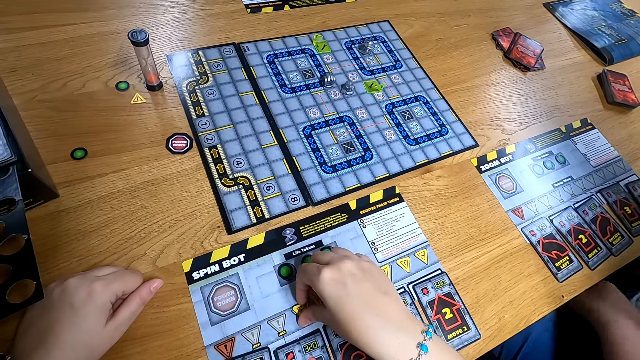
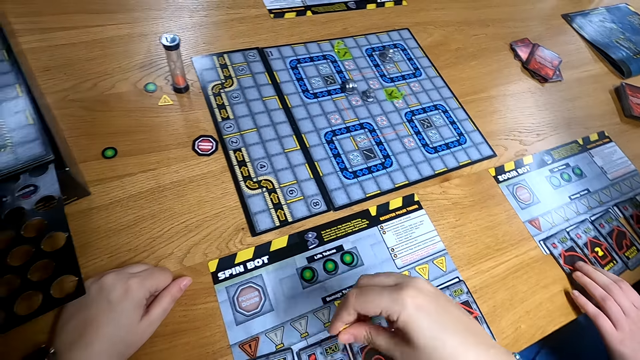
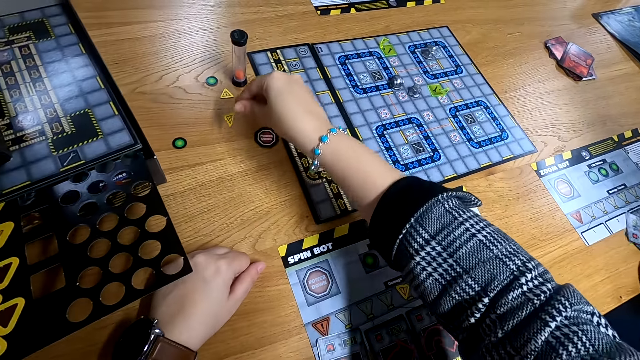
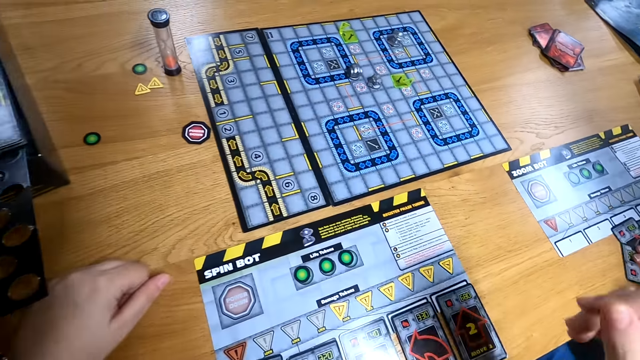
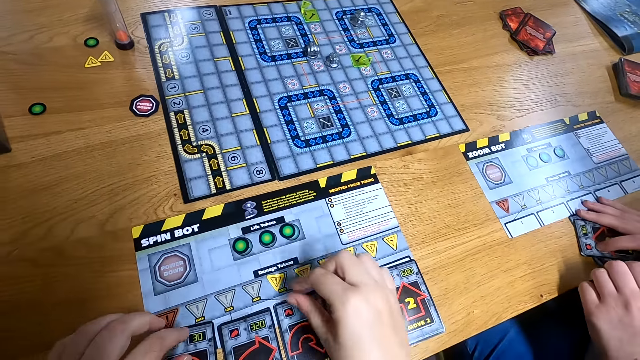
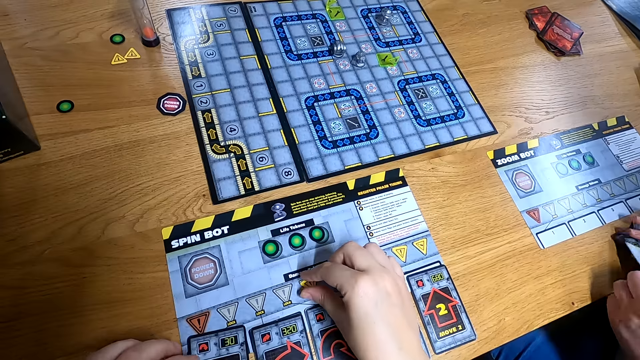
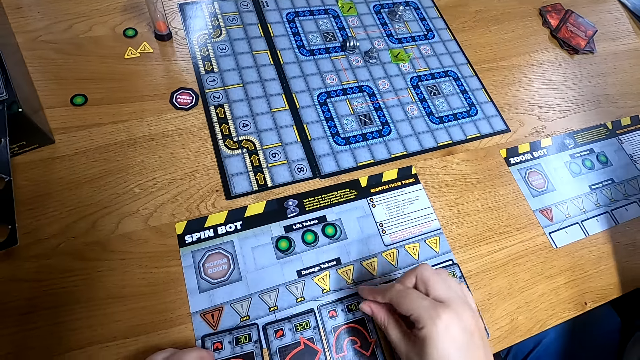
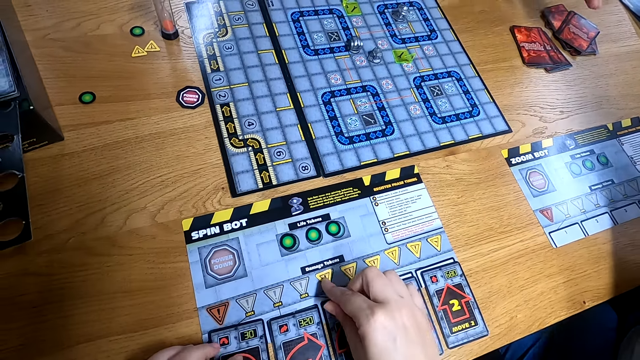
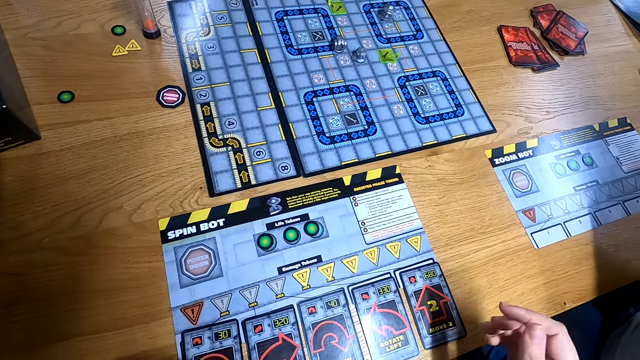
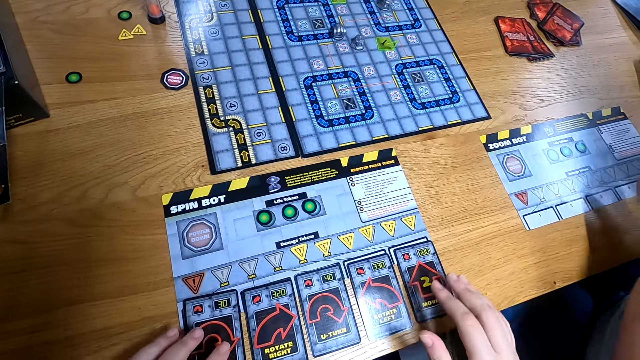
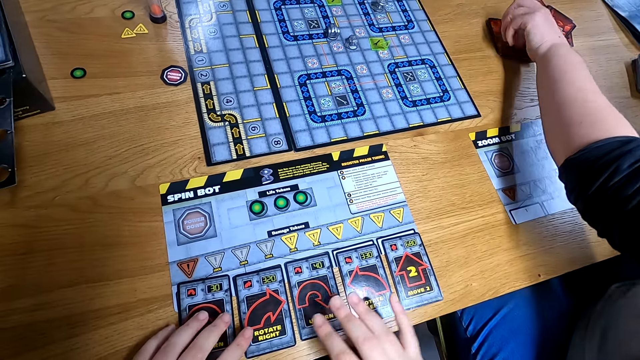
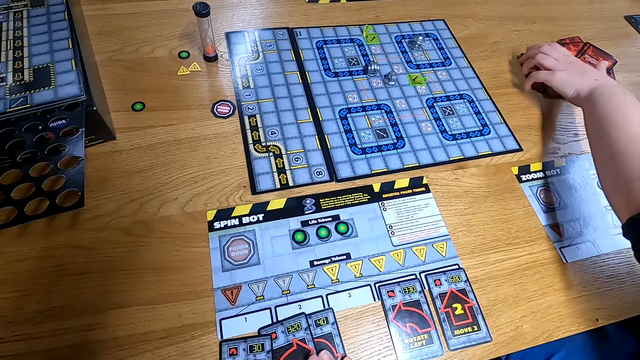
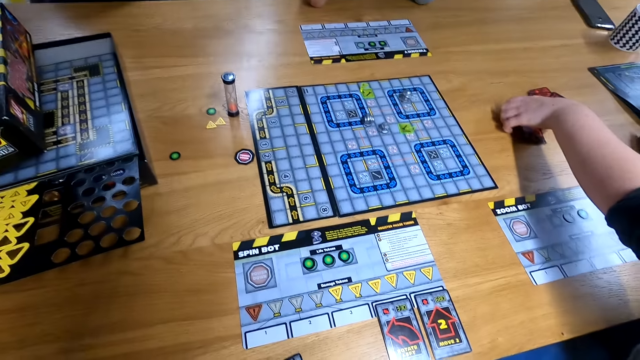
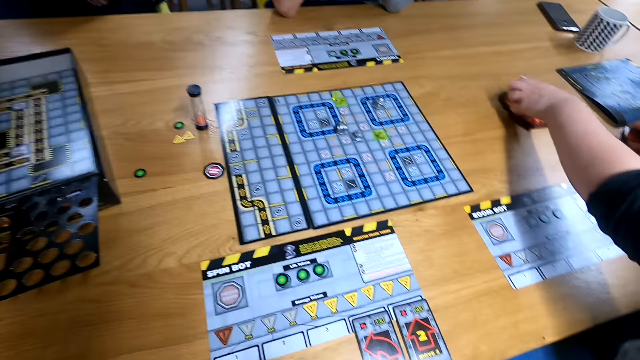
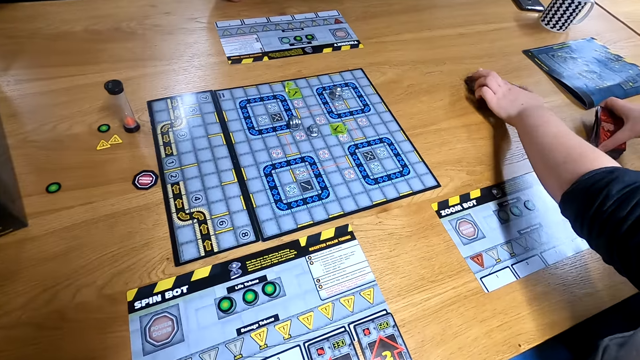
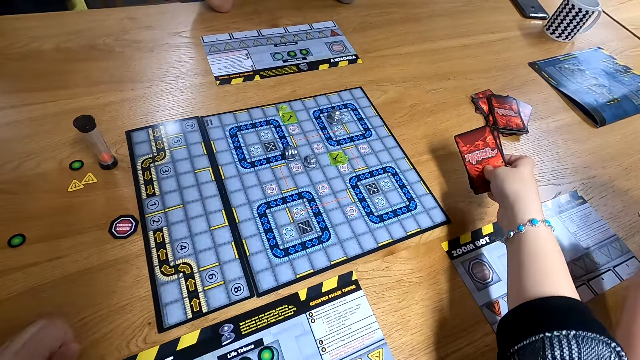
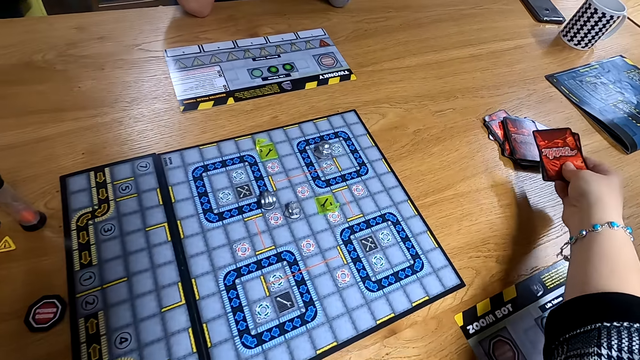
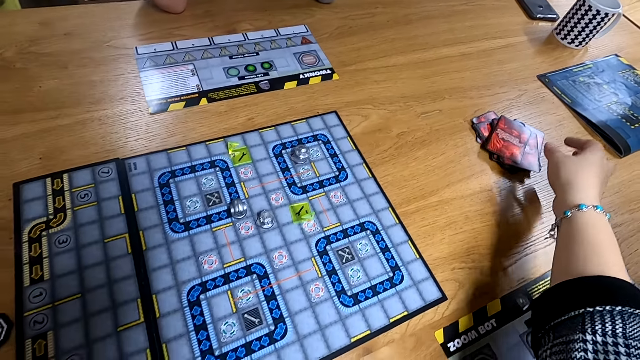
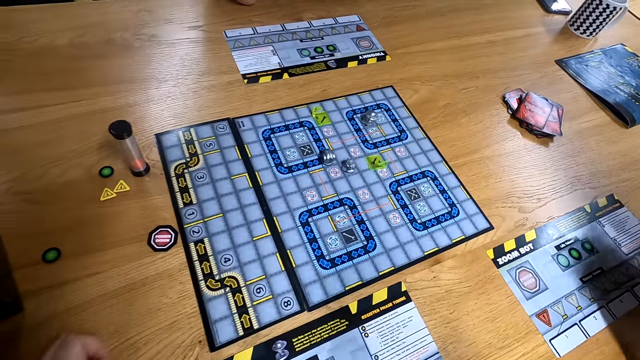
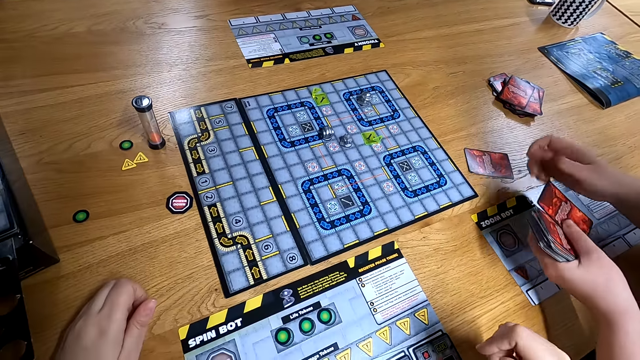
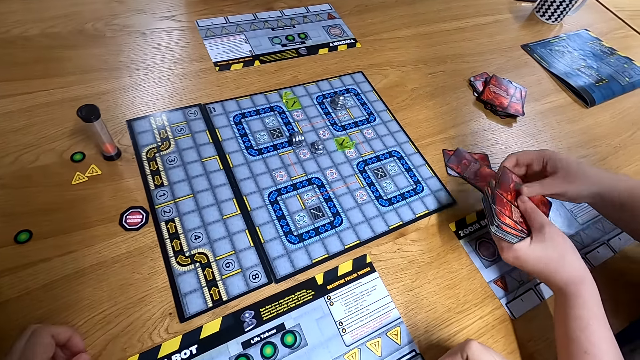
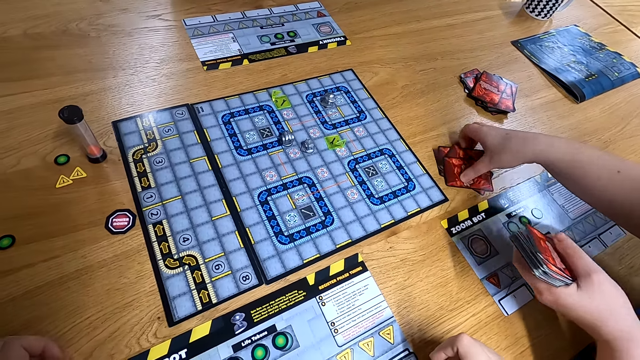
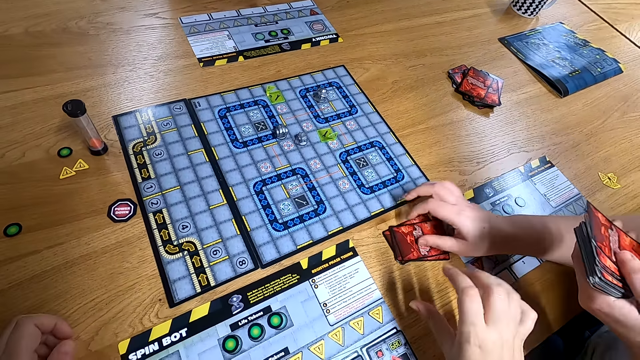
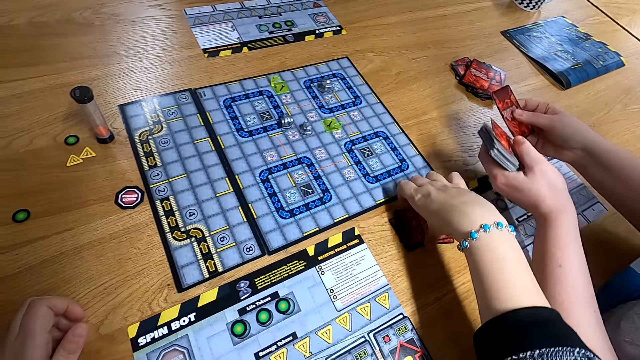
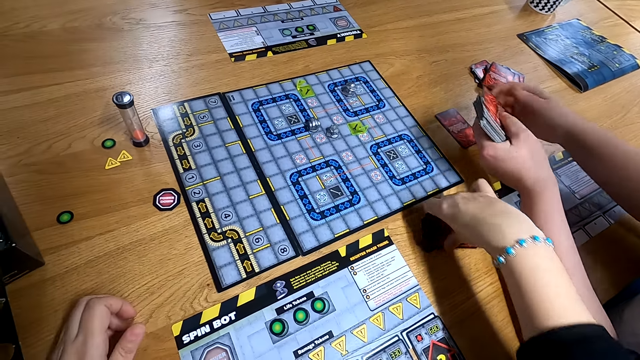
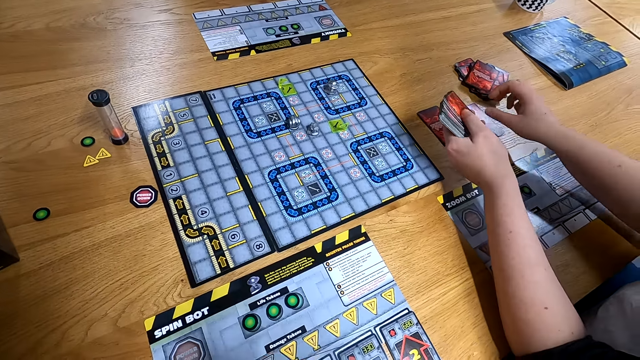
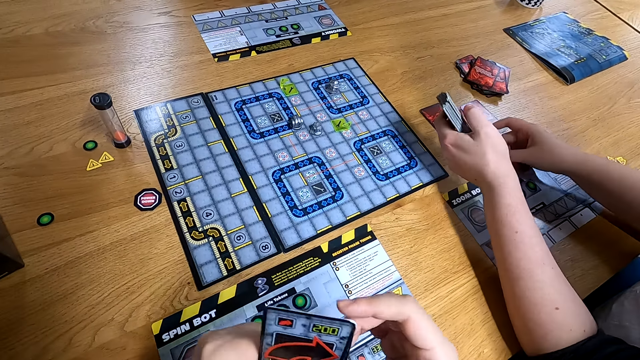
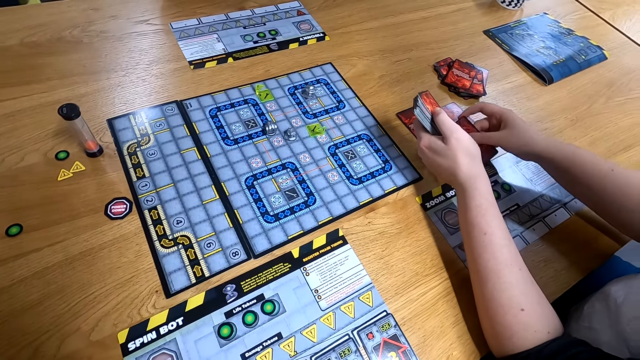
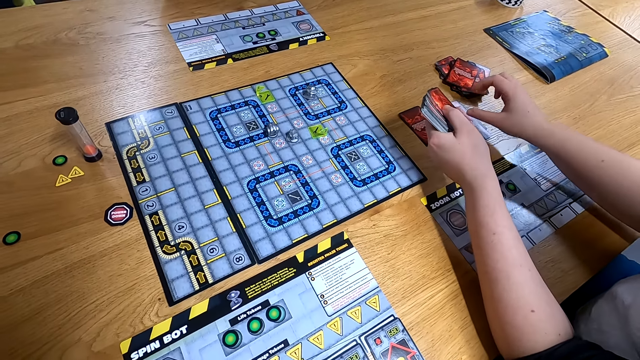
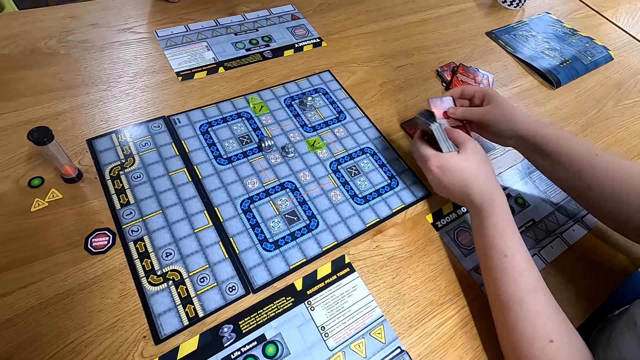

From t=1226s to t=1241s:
The camera wearer moves a yellow triangle from the side board to the table with her right hand. The woman gathers the cards on the side board with her left hand and packs the cards on the side board with both hands. The camera wearer touches a yellow triangle on the side board with her right hand. The man drops the cards on the table with his left hand. The woman drops the cards on the table with her left hand and picks the cards. The camera wearer packs the cards on the side board with both hands and drops the cards on the table with her right hand. The woman shares a deck of cards on the table with both hands, packs some cards from the table with her right hand, and drops the cards on the table with her right hand. The camera wearer packs the cards from the table with her right hand. The woman shares the deck of cards on the table with both hands.

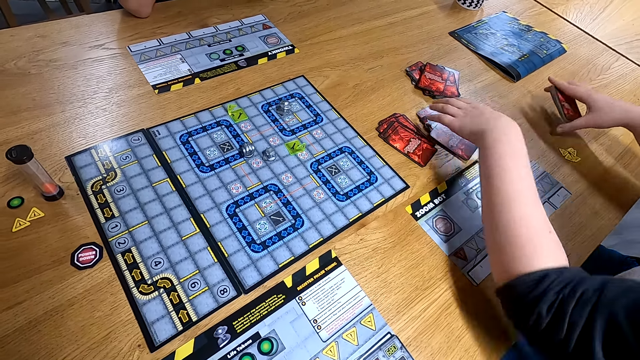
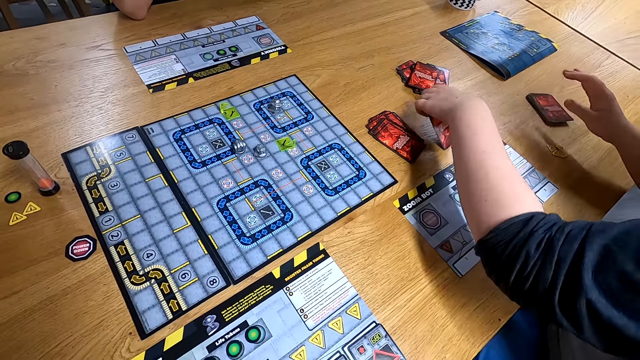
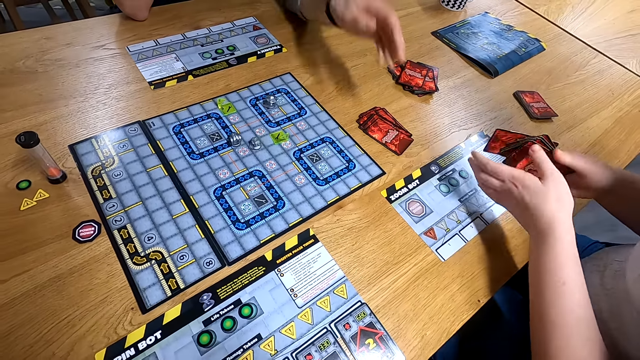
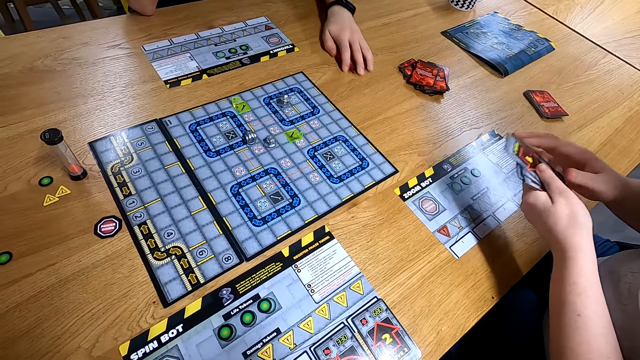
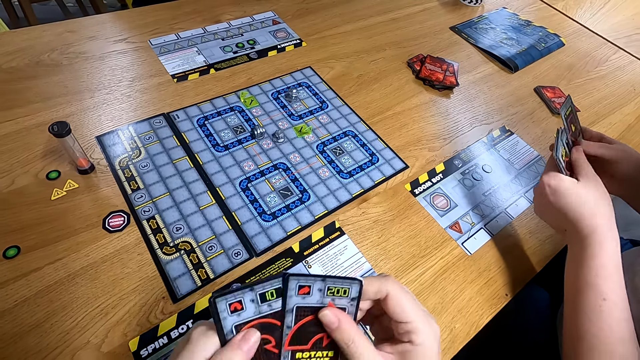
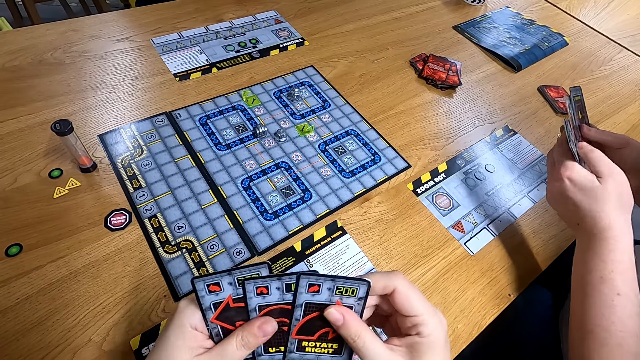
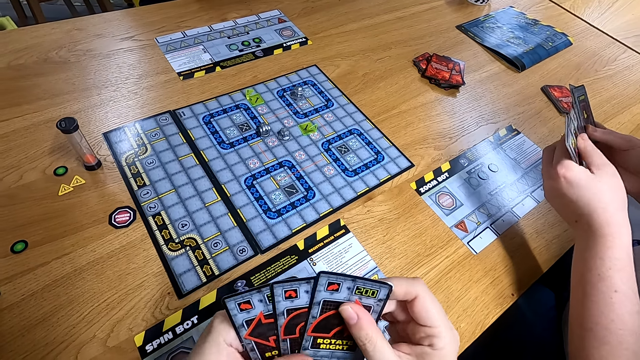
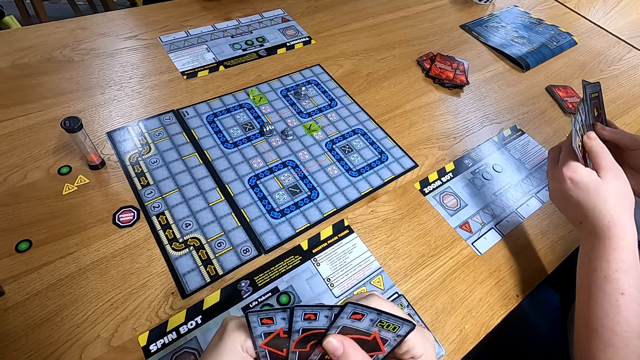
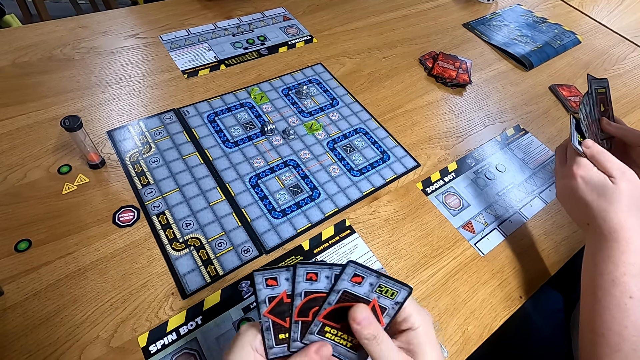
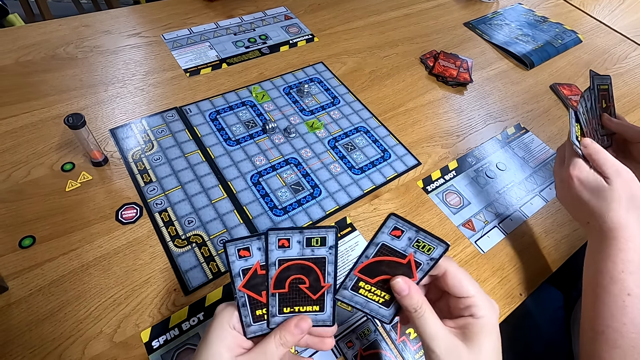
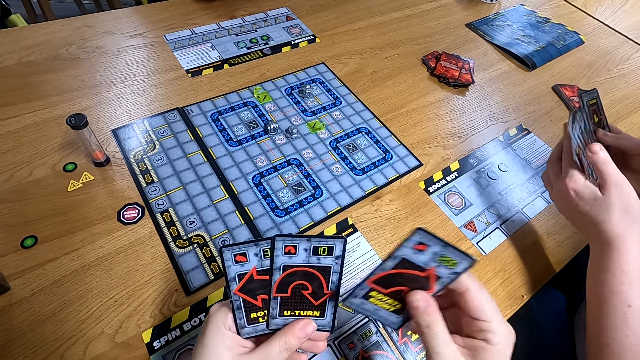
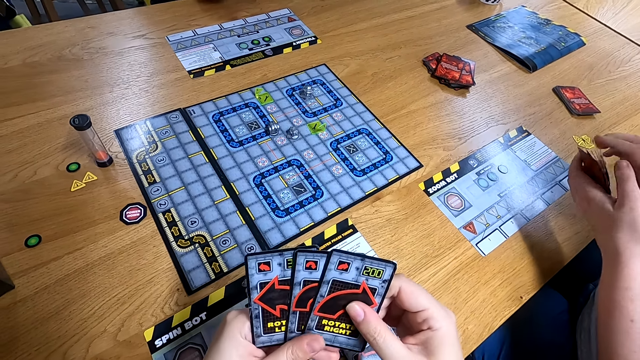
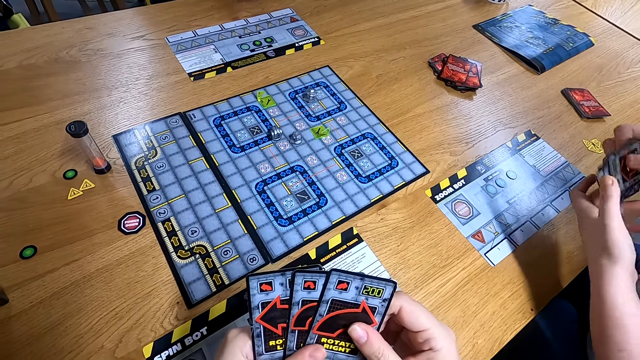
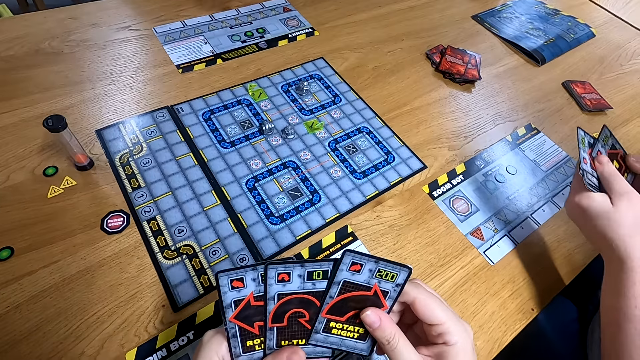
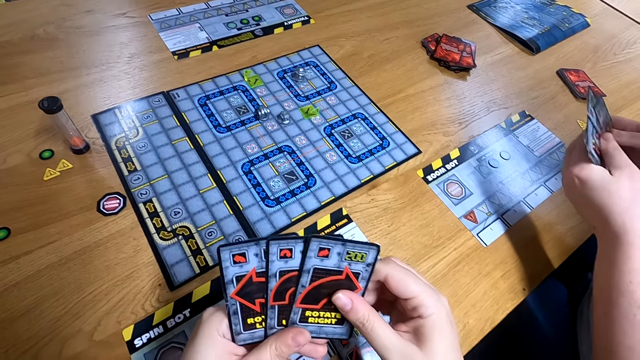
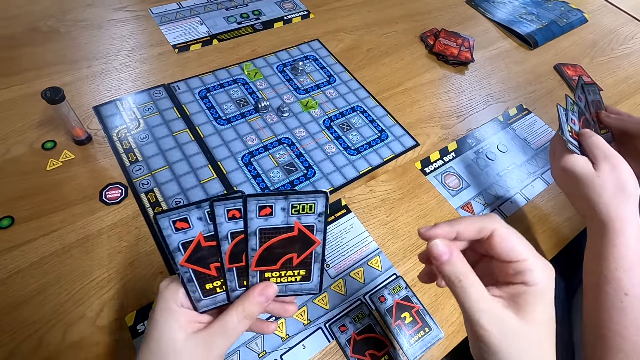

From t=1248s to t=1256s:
The woman drops the cards on the table with her right hand, packs some cards from the table with her left hand, and holds the cards with both hands. The man packs some cards from the table with his left hand. The woman shuffles the cards with both hands. The camera wearer shuffles the cards with both hands.
